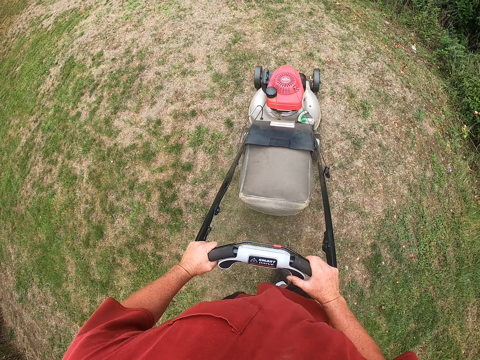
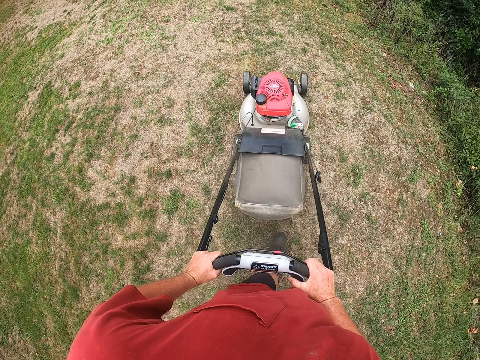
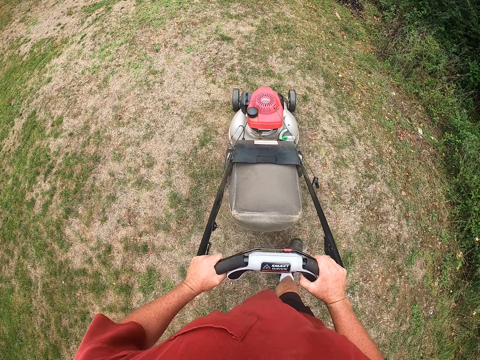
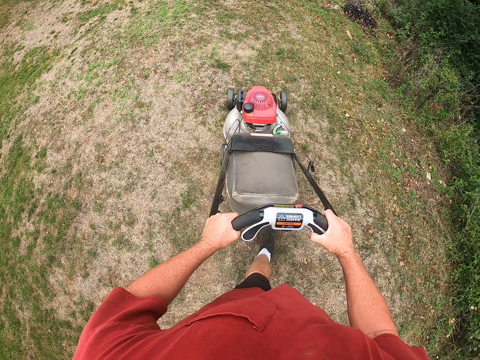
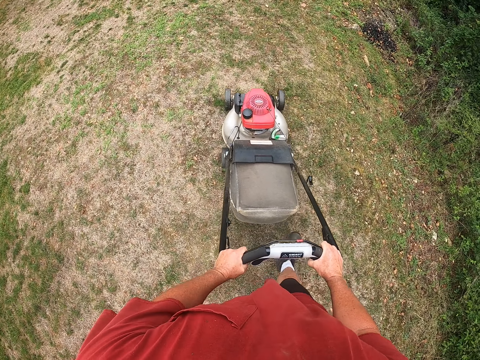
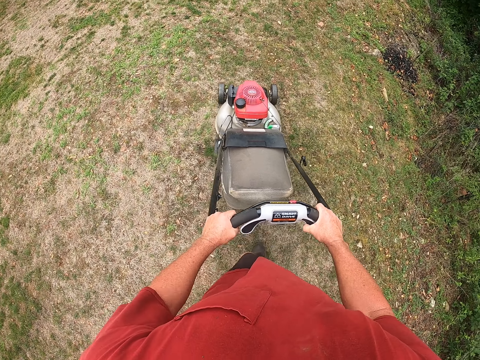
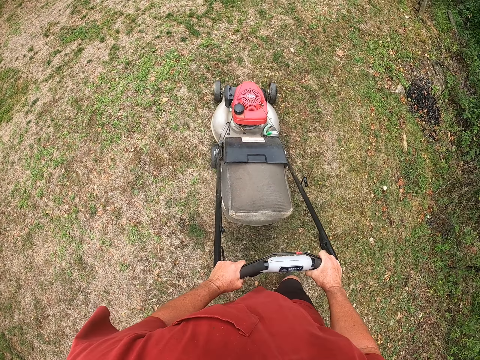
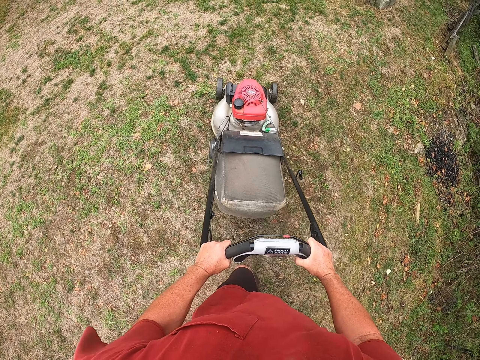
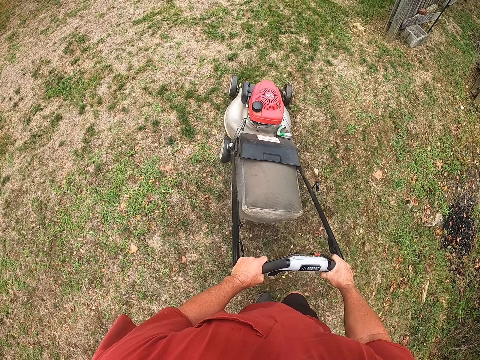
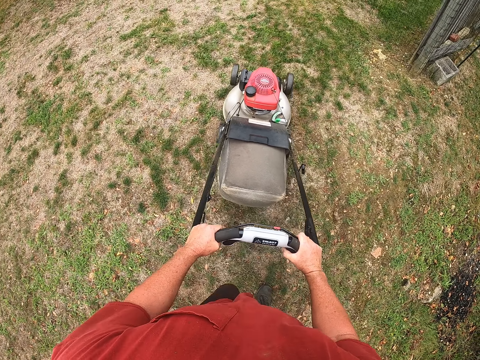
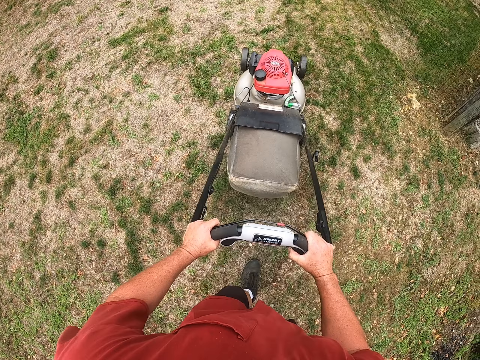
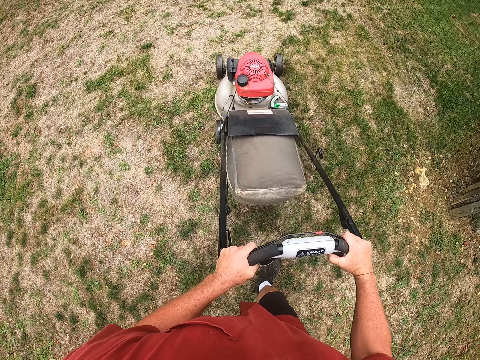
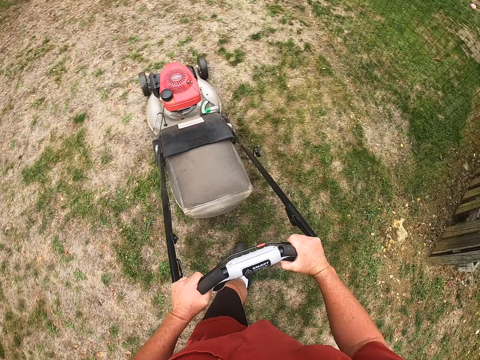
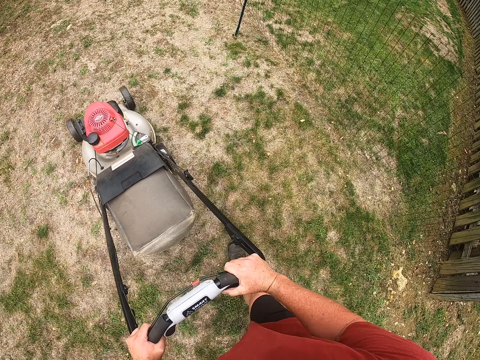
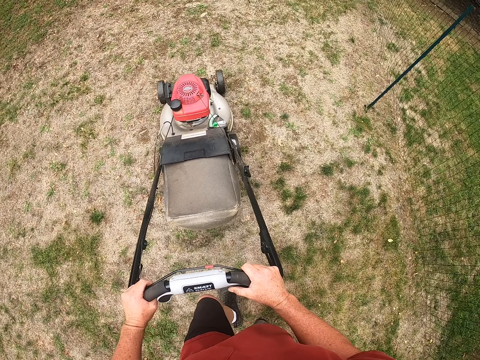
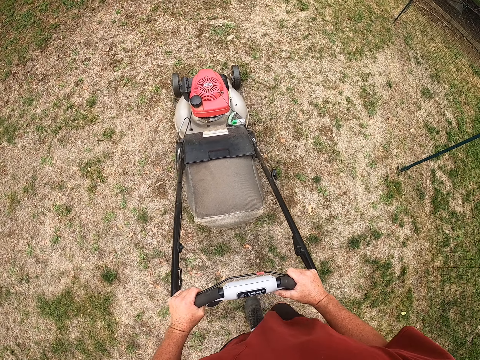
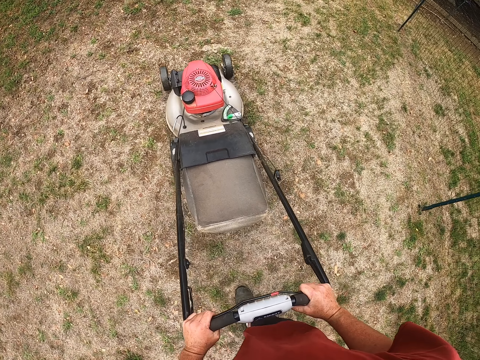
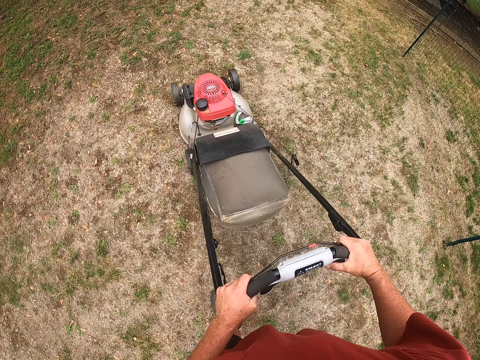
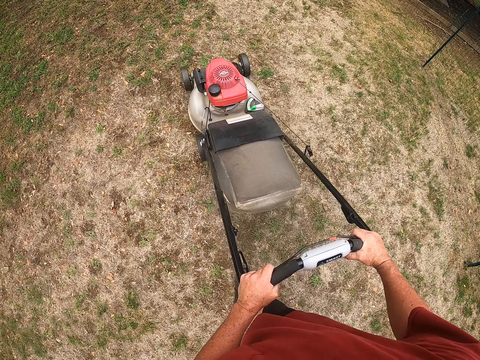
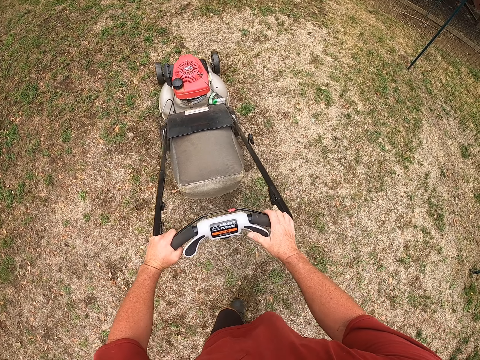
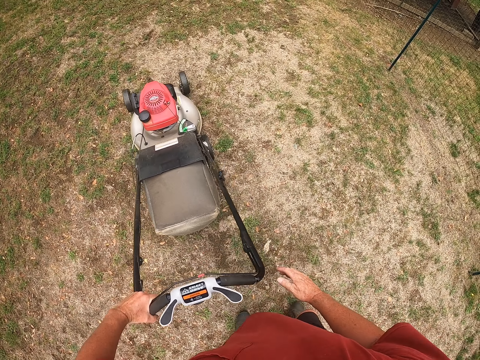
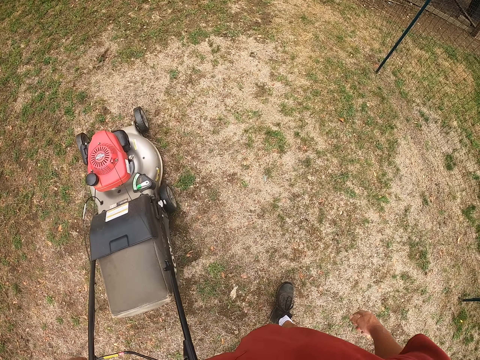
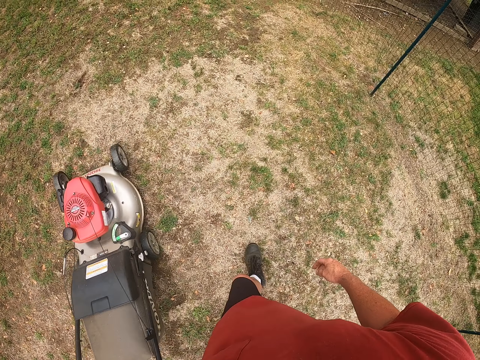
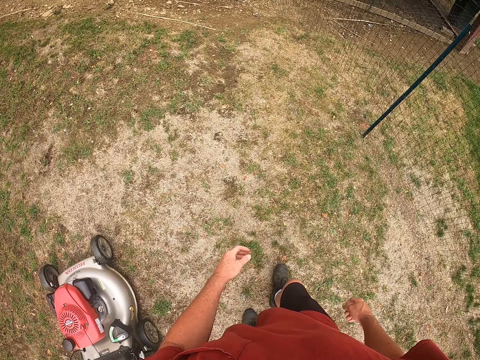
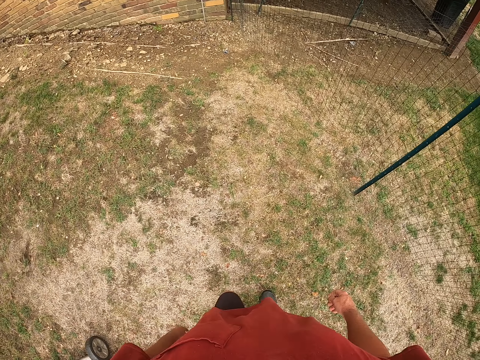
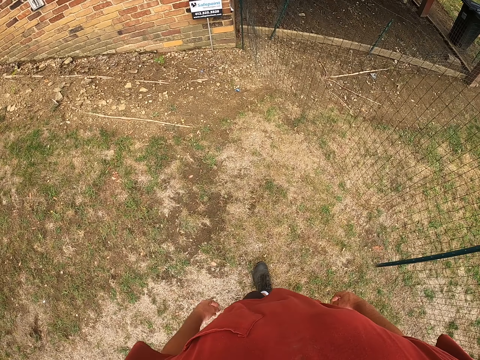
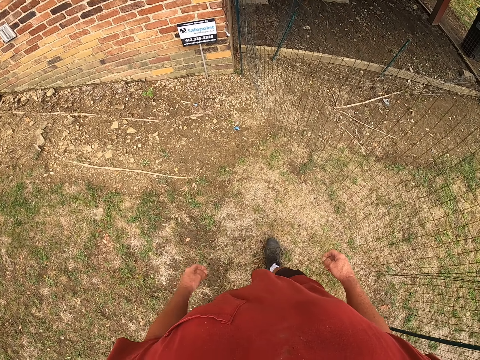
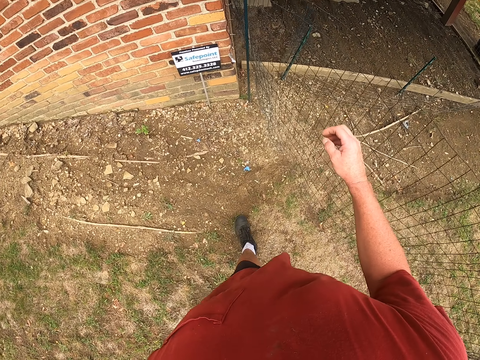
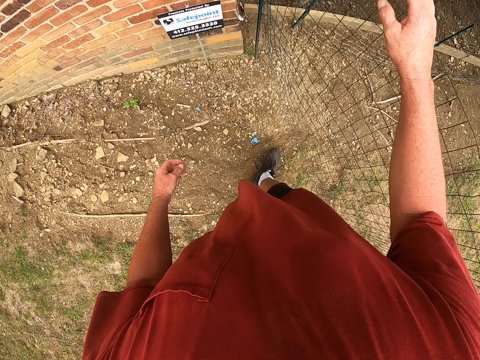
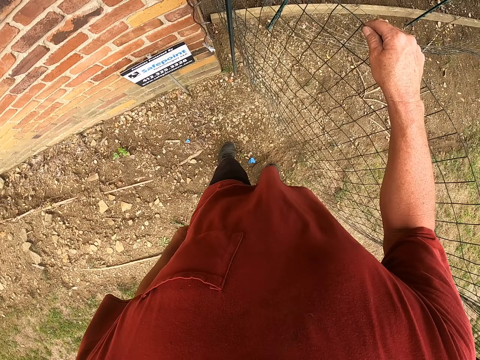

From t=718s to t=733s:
The camera wearer cuts the grass with the lawnmower. They leave the lawnmower. They stop cutting grass with the lawn mower. They walk around the compound and walk towards the wire mesh.

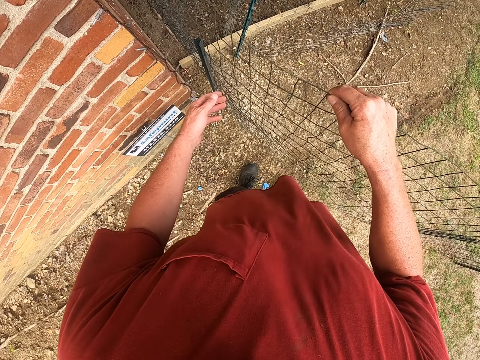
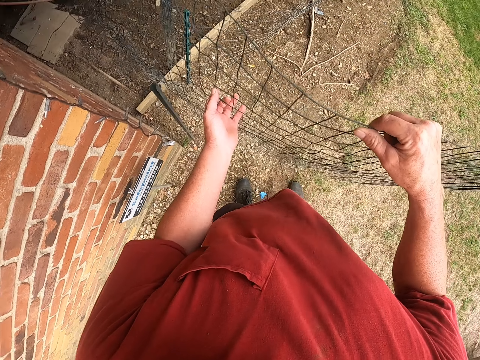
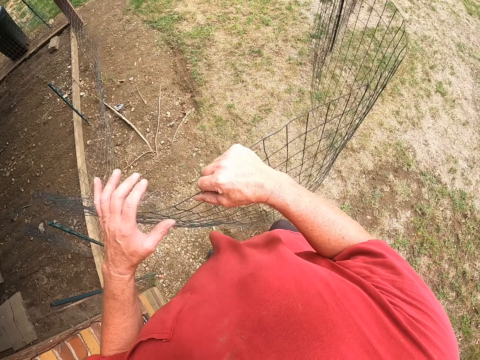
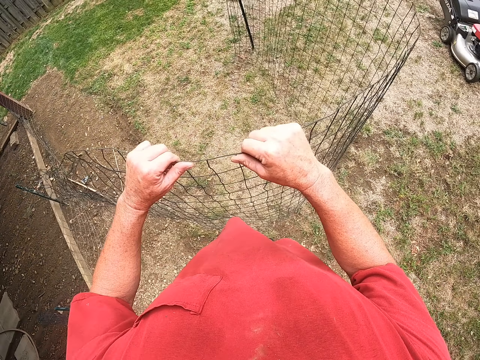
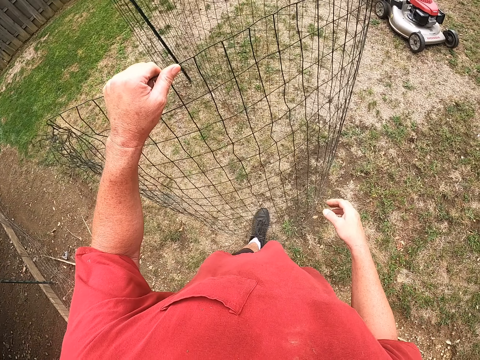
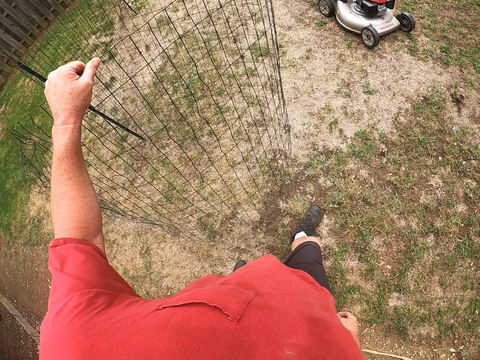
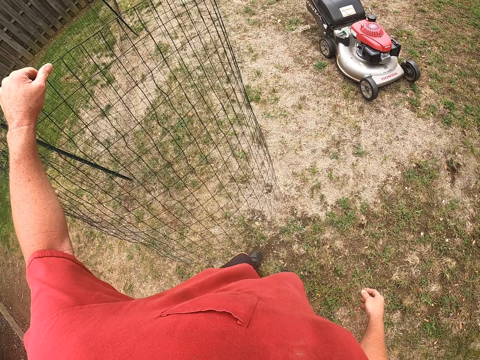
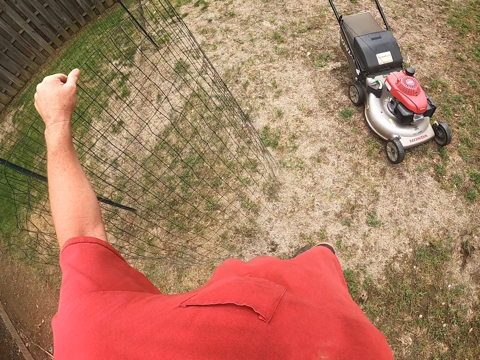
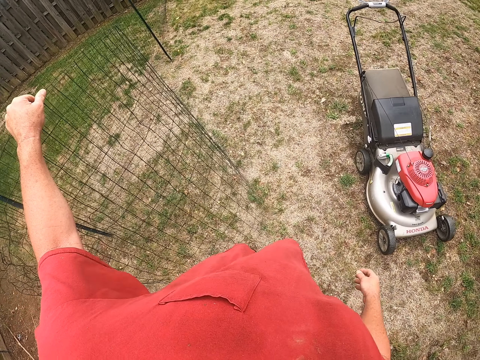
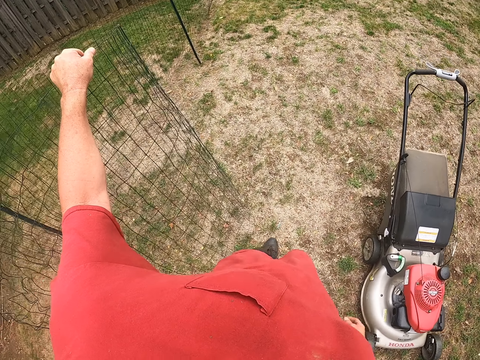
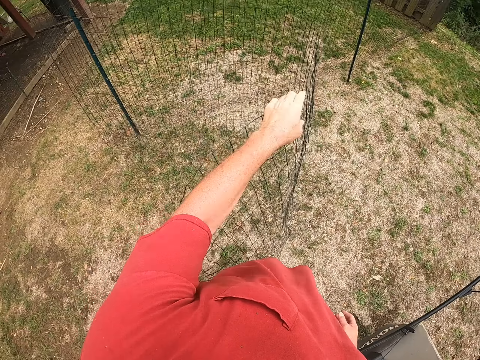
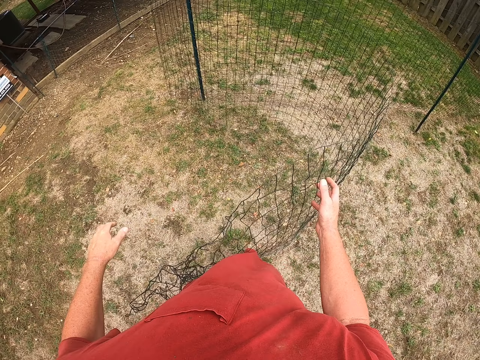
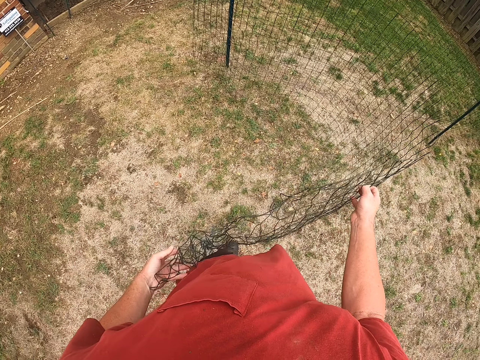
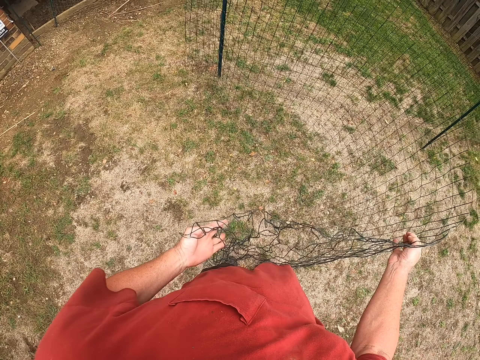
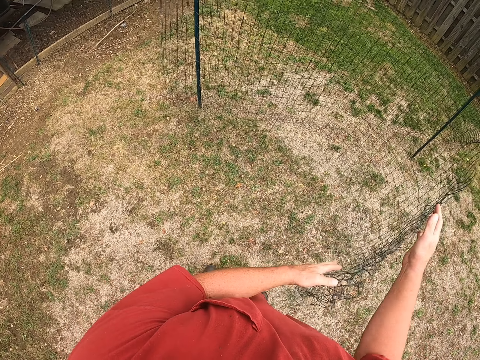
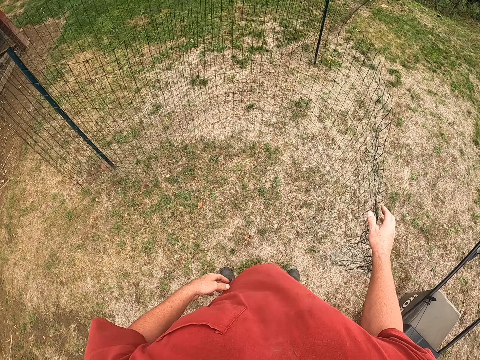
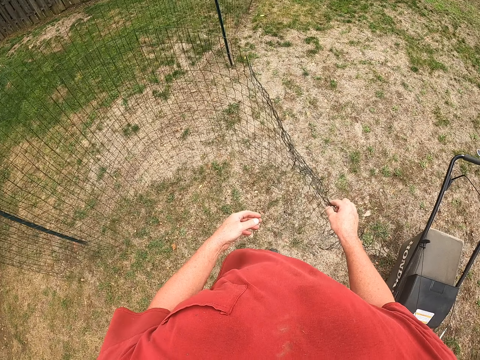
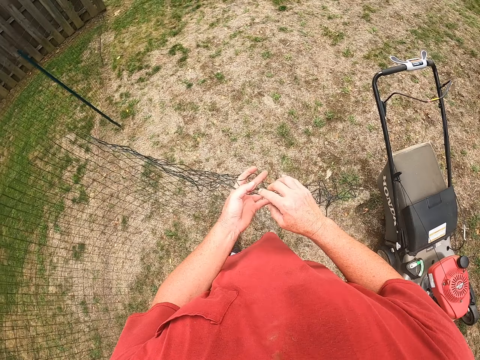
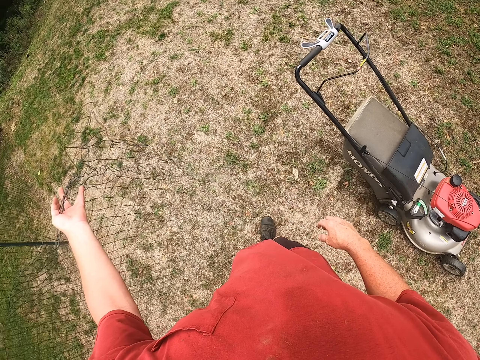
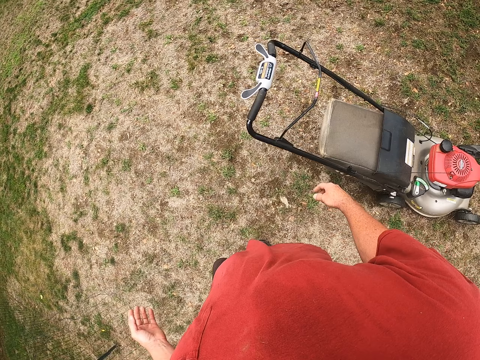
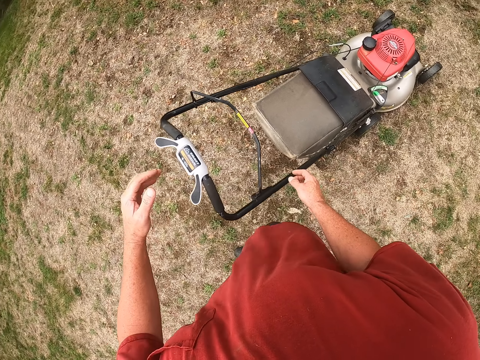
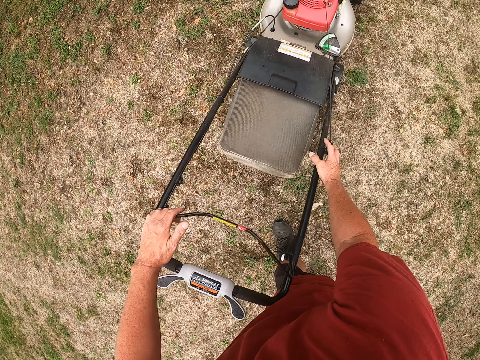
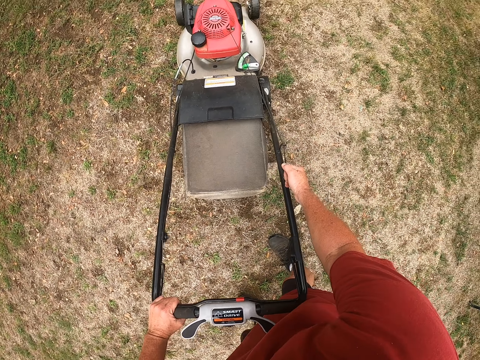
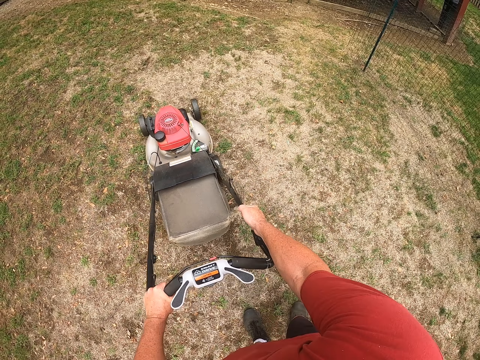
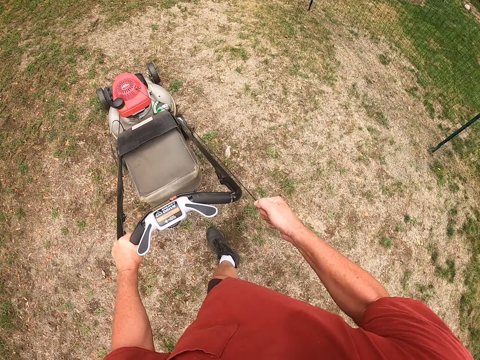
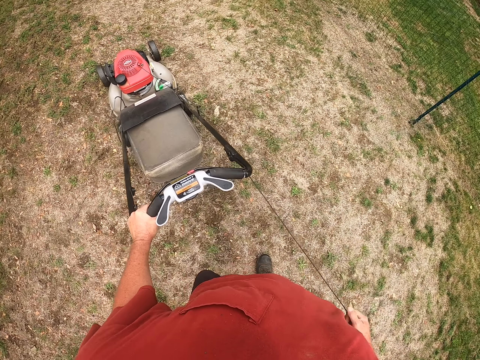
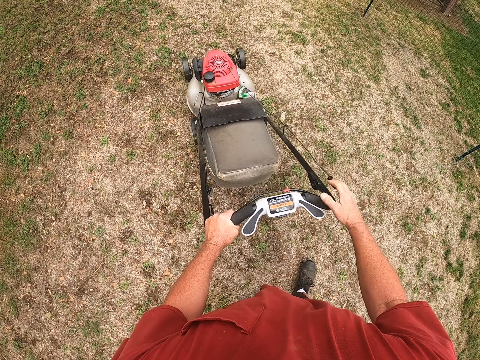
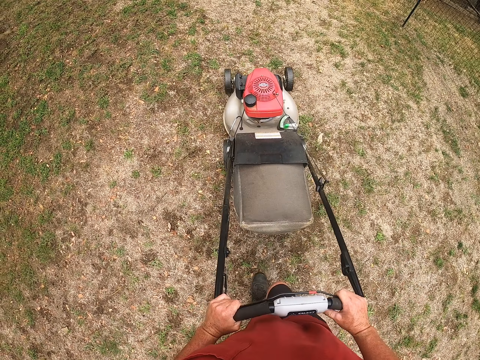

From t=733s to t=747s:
The camera wearer moves the fence. They pick up the wire mesh with the right hand. They put aside the wire mesh with the right hand. They pull the starter part of the lawn mower. They put on the lawnmower.
